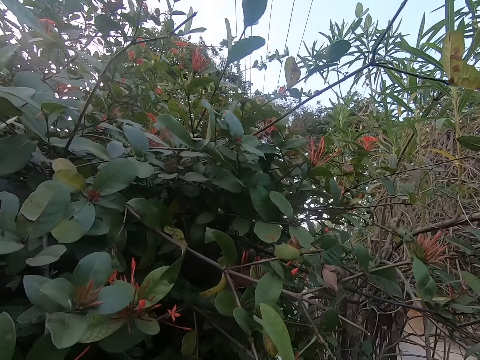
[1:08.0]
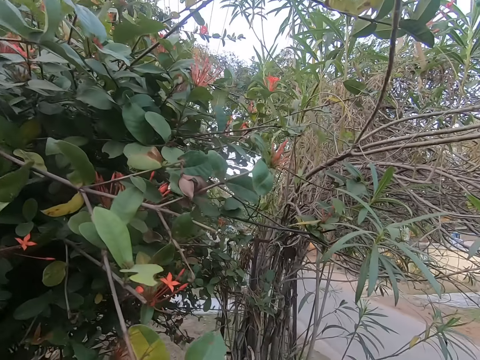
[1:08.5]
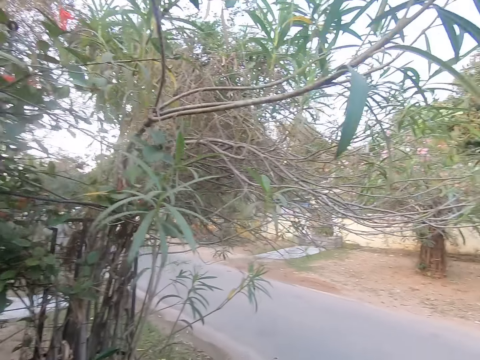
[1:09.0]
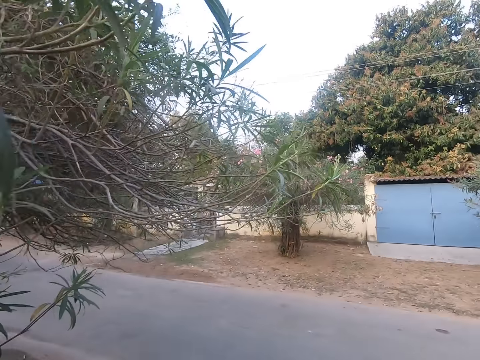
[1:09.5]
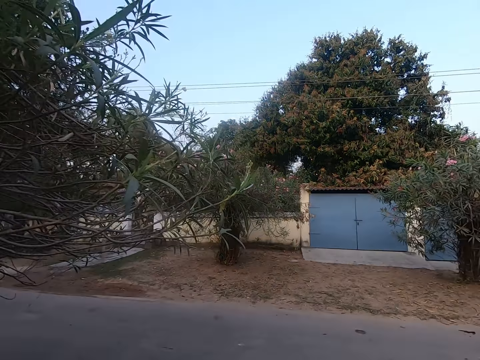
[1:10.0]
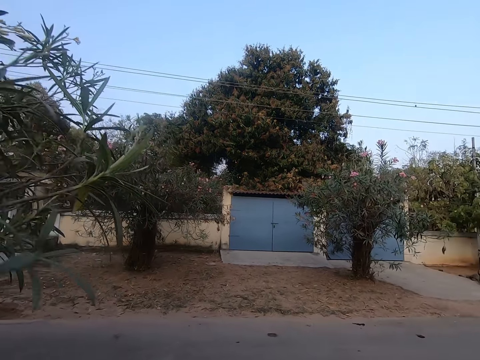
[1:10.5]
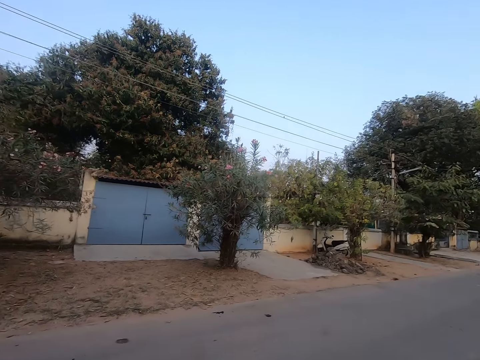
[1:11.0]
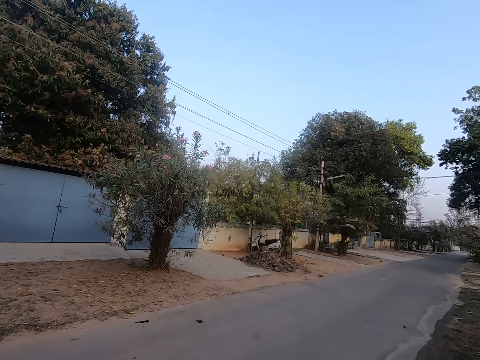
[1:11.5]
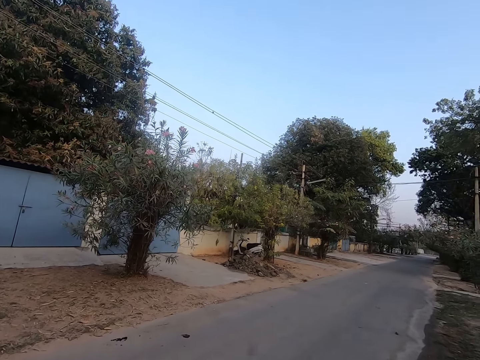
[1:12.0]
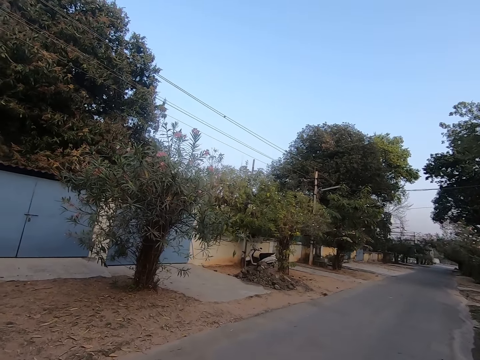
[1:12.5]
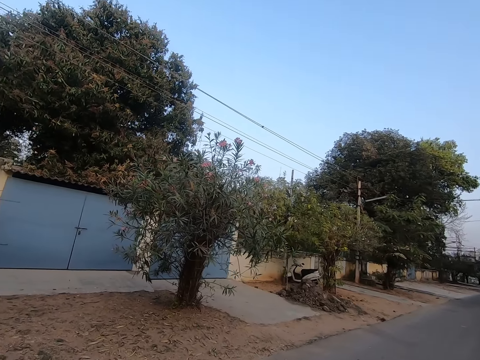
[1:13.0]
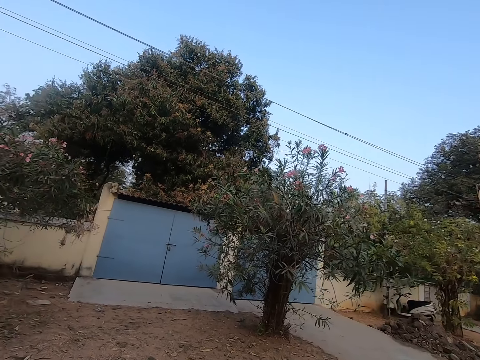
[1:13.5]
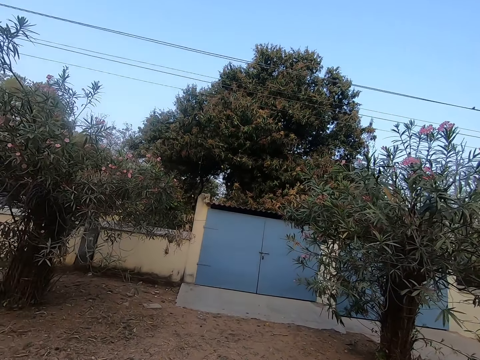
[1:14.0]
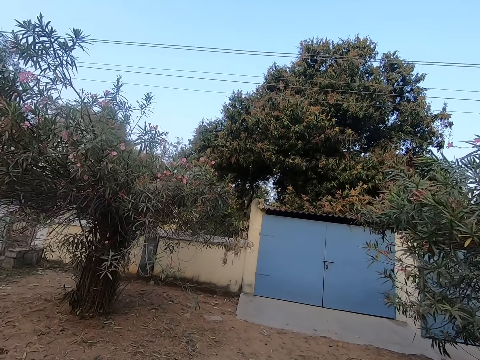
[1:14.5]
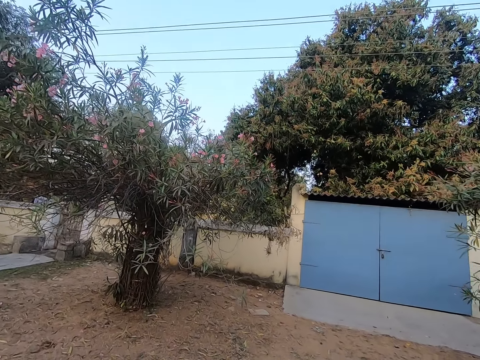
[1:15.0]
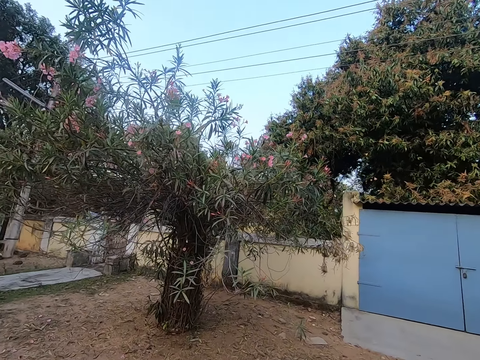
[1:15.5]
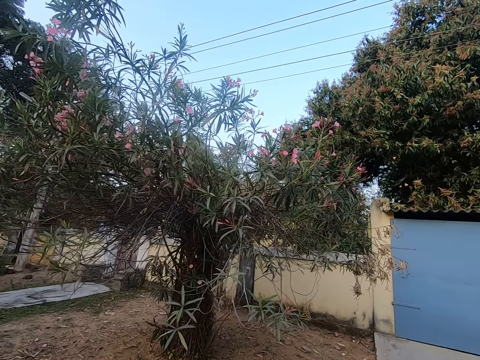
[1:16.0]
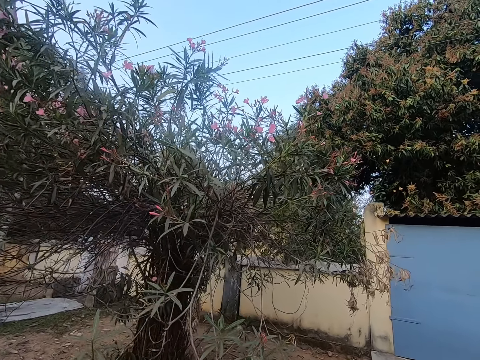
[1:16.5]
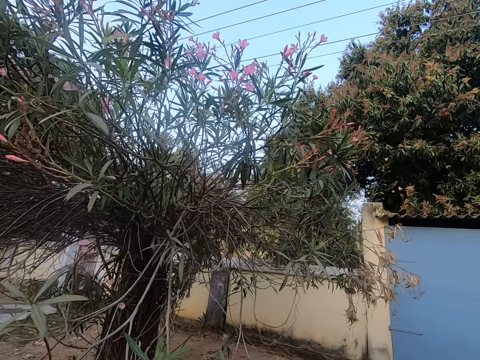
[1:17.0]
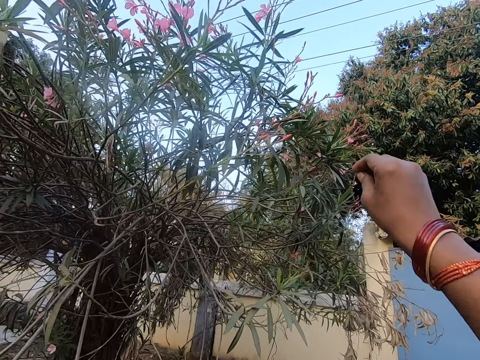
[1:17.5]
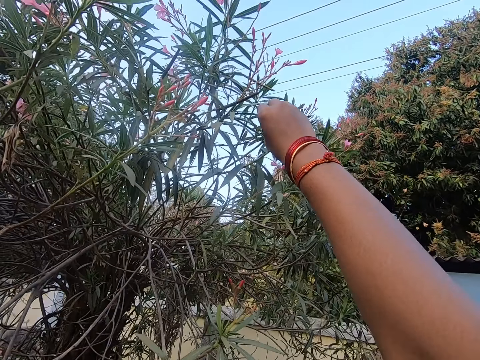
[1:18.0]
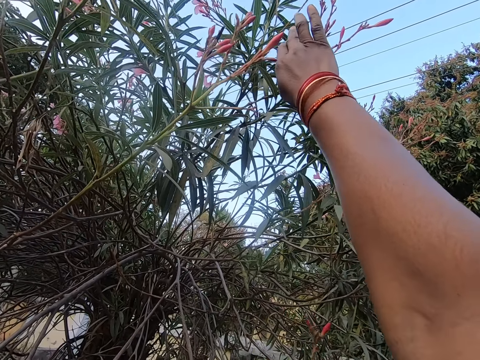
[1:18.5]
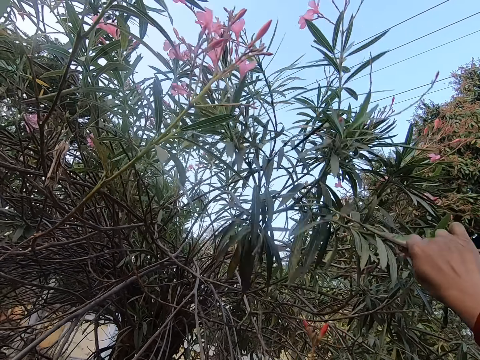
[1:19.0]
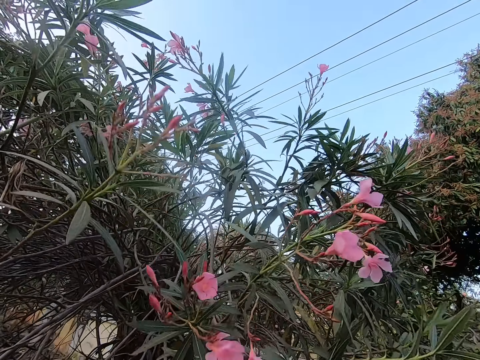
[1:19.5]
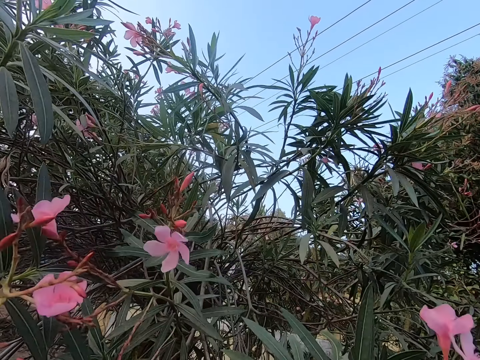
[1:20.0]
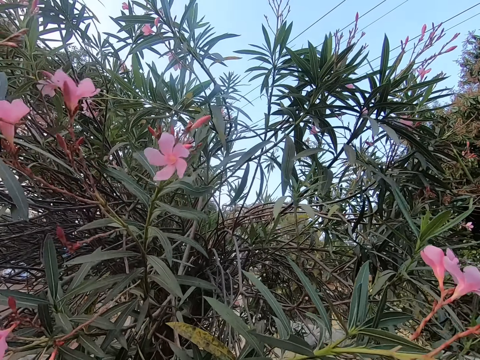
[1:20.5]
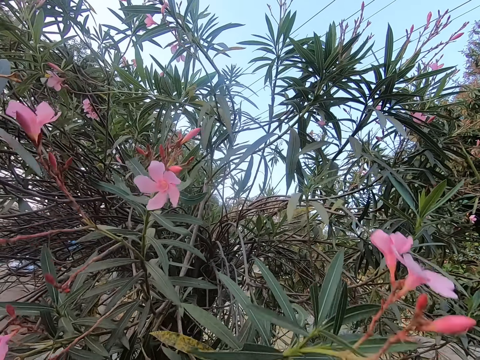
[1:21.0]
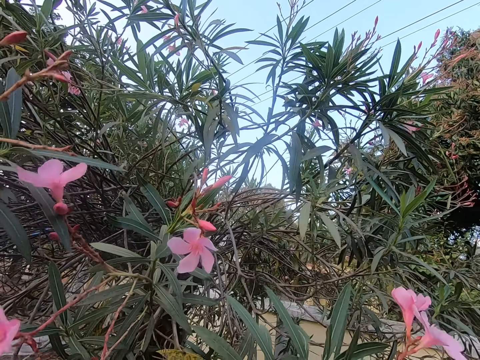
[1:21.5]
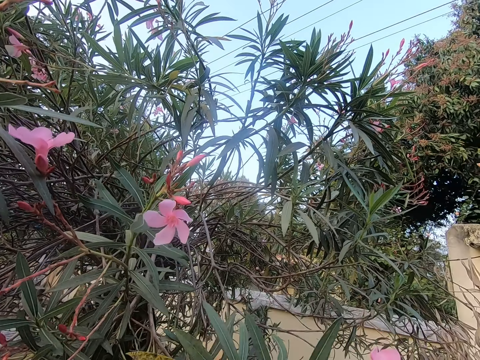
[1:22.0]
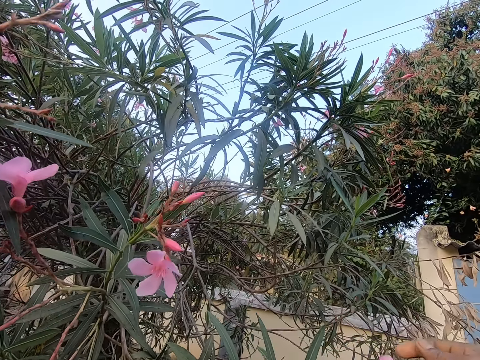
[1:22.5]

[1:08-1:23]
The camera wearer walks around the garden. They pluck the flowers.

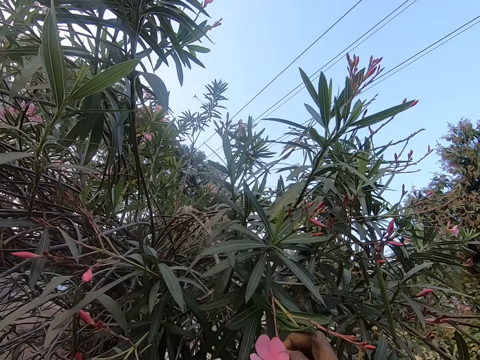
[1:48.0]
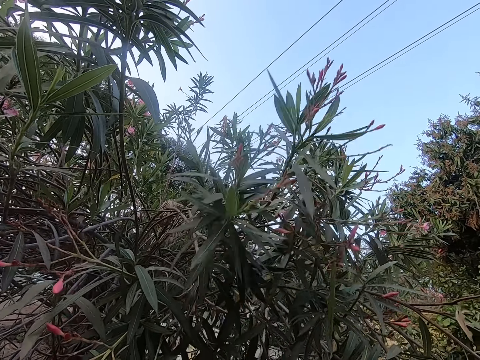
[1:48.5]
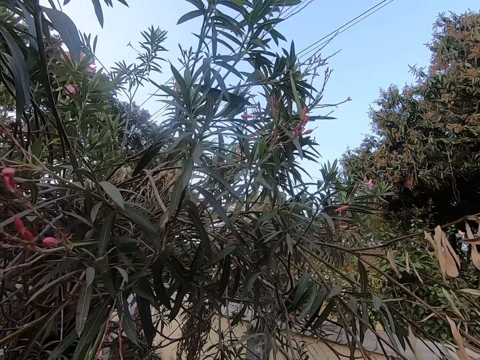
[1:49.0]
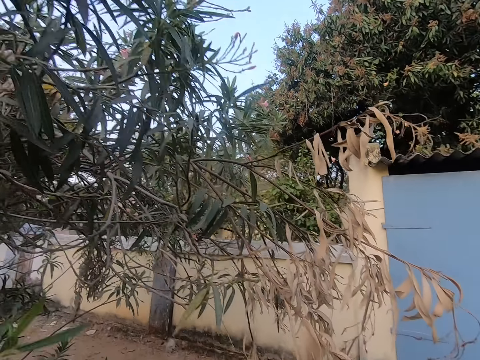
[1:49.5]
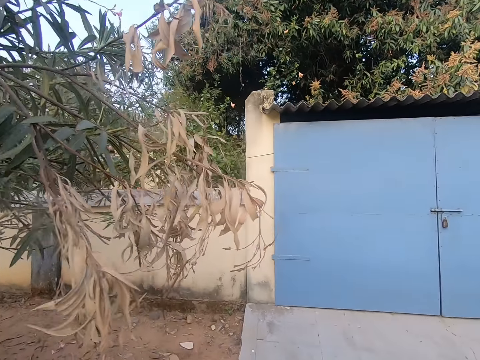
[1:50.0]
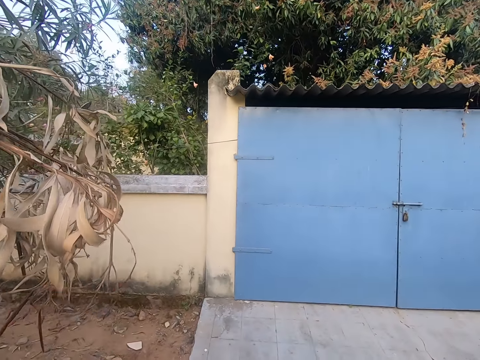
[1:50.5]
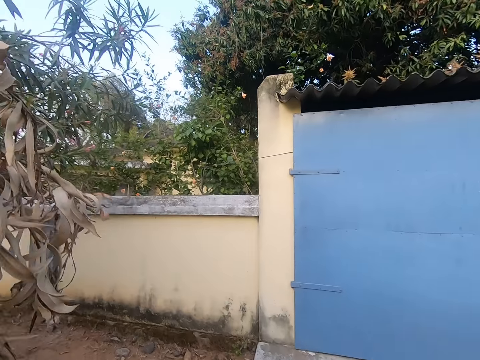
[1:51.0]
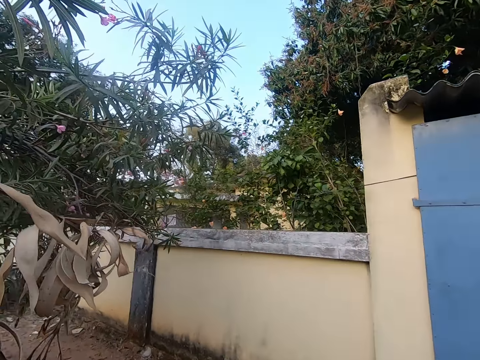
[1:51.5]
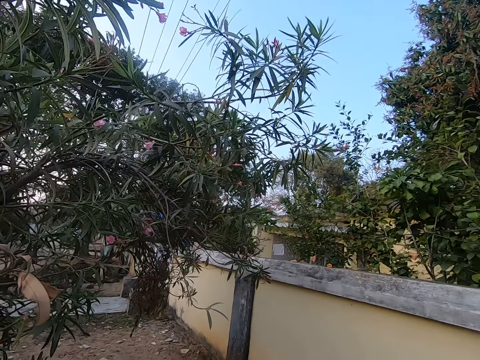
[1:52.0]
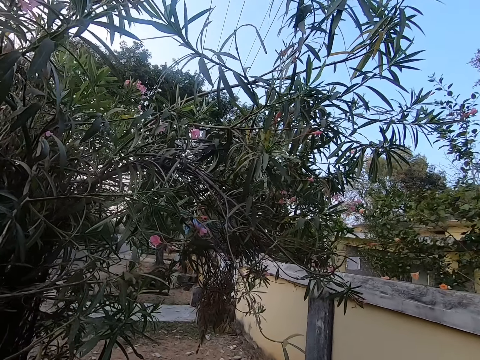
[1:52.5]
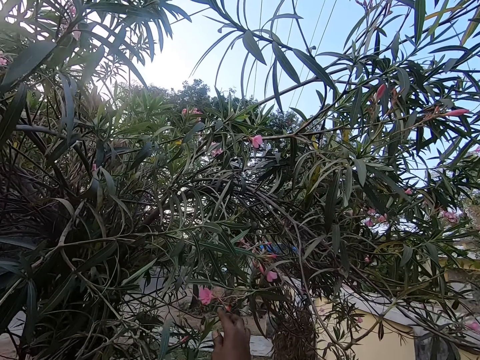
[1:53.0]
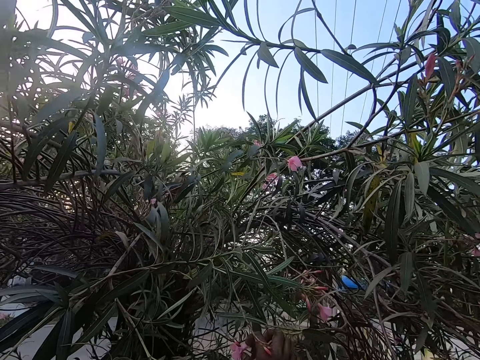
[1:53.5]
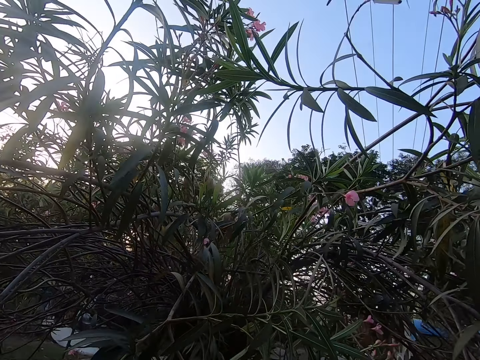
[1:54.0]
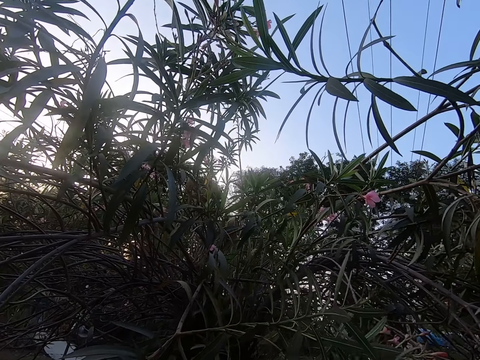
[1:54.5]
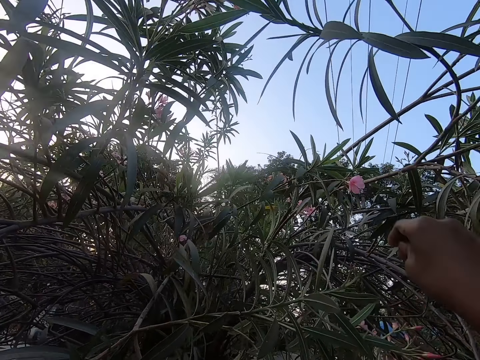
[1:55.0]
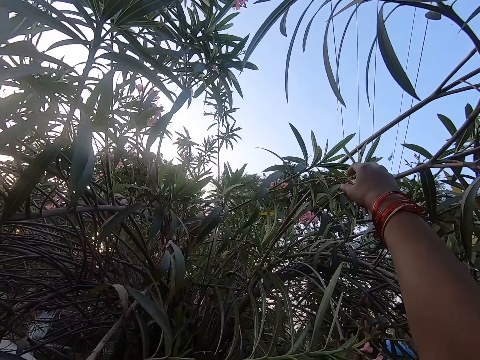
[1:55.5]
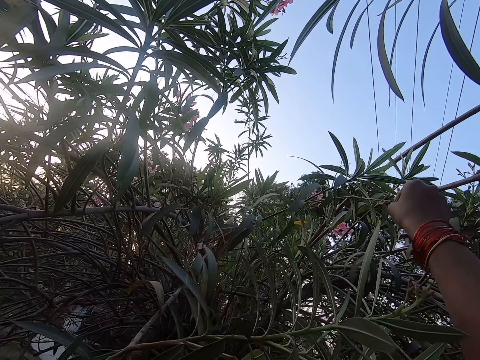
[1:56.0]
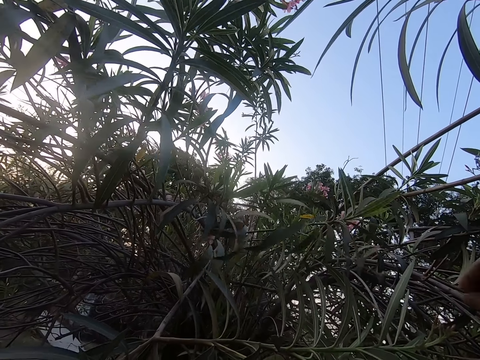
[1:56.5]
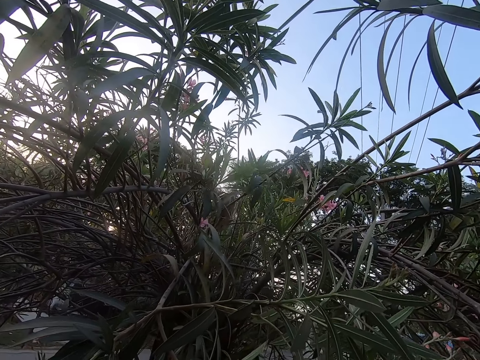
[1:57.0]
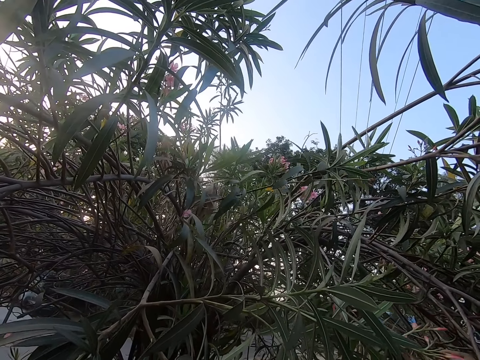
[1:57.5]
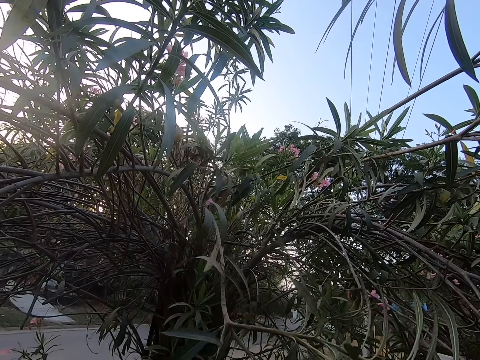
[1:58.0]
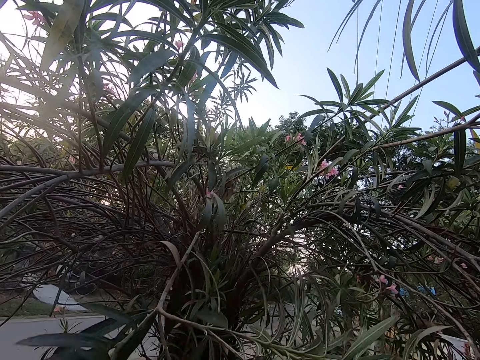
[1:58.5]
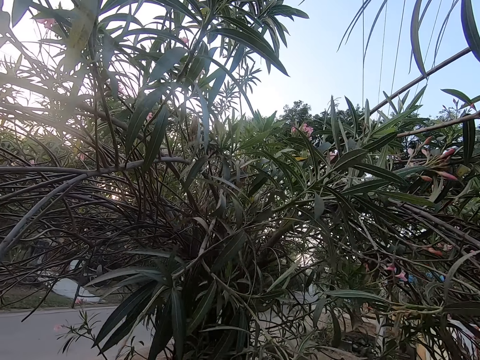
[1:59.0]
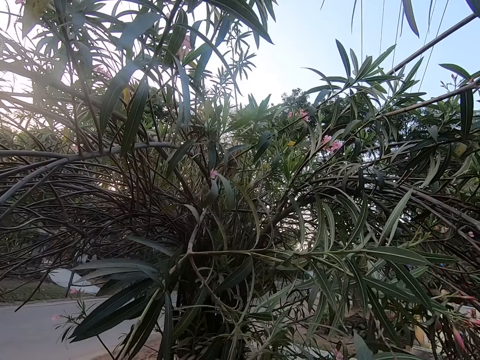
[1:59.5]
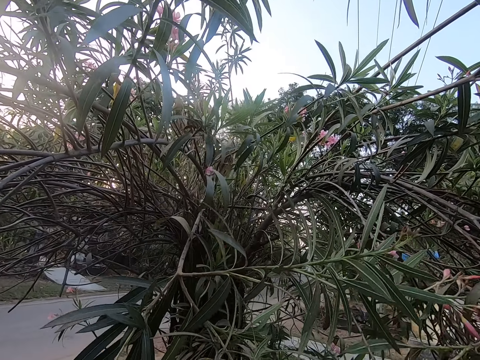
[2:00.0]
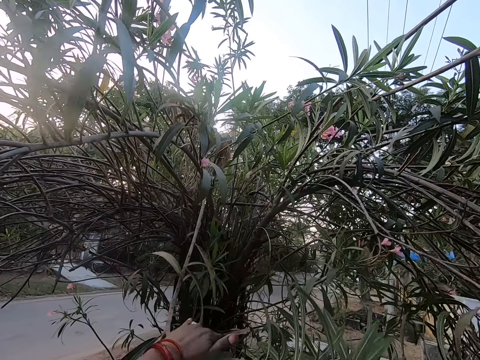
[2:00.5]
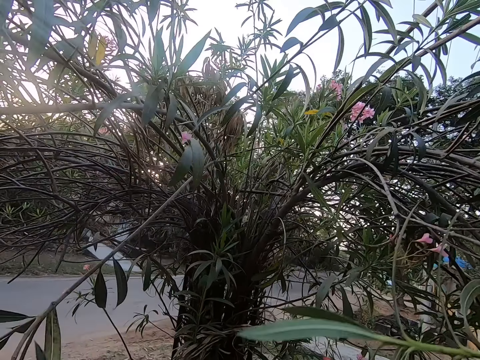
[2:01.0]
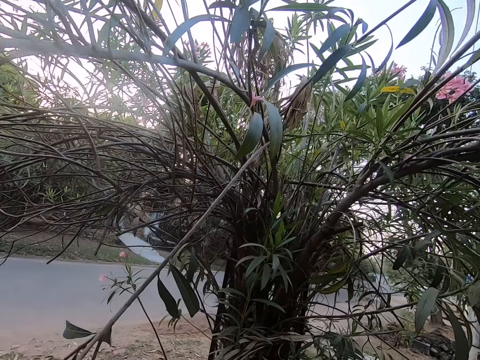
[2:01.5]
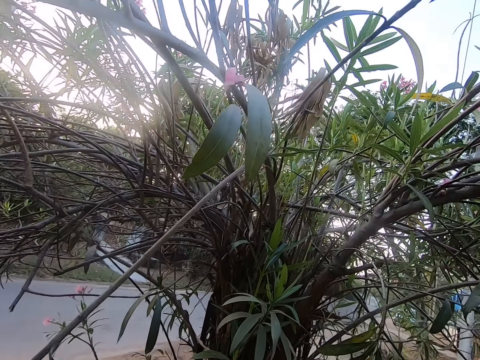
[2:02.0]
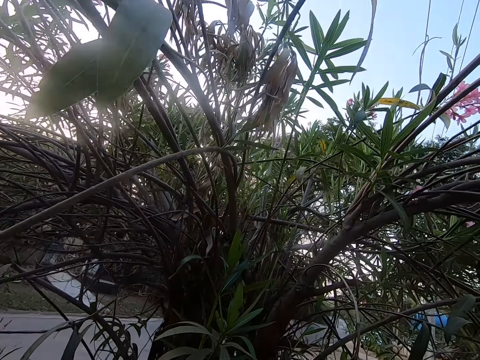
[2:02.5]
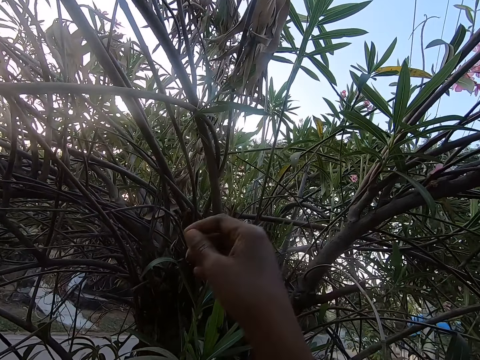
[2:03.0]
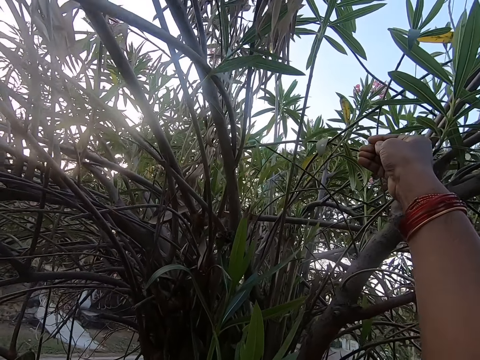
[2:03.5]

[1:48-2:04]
The camera wearer walks around the garden. They pluck the flowers.
